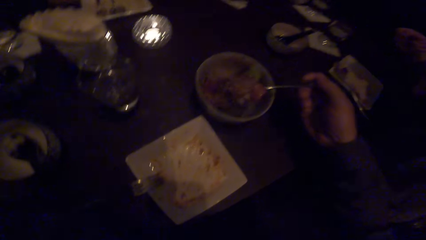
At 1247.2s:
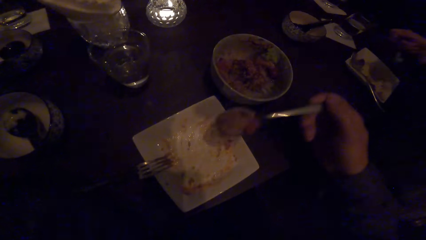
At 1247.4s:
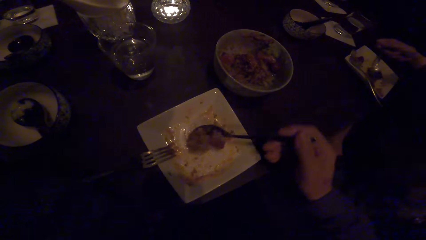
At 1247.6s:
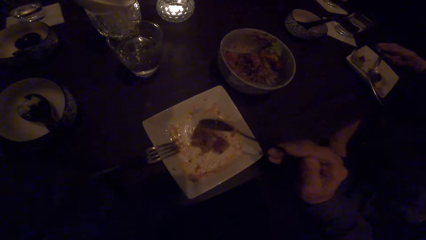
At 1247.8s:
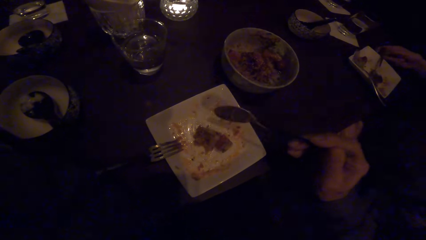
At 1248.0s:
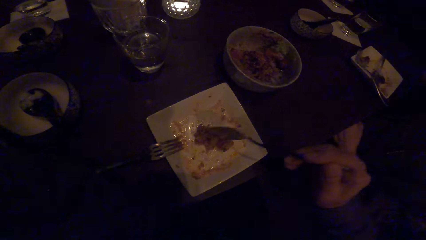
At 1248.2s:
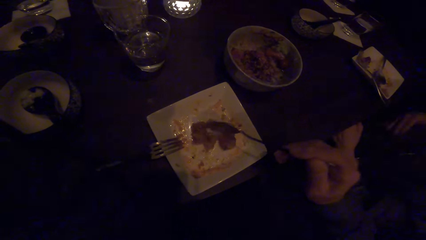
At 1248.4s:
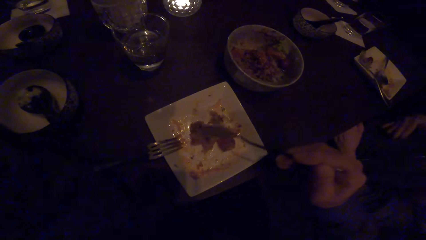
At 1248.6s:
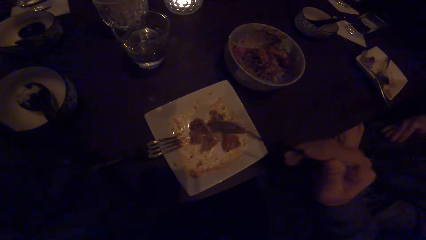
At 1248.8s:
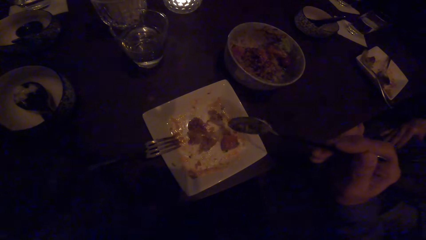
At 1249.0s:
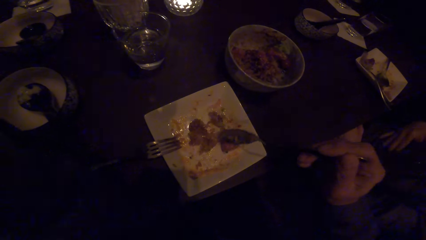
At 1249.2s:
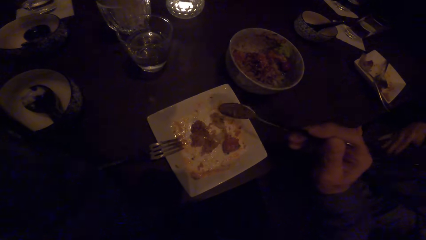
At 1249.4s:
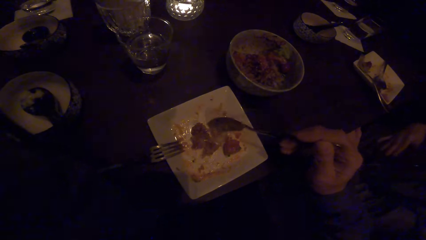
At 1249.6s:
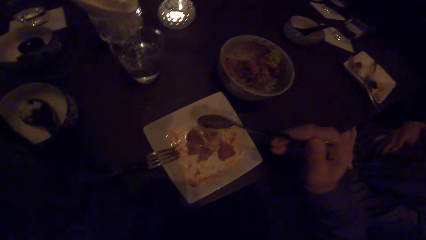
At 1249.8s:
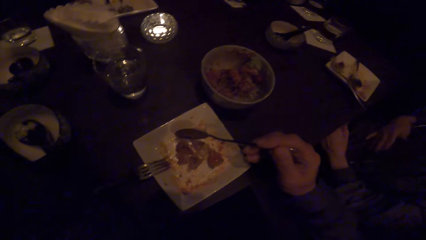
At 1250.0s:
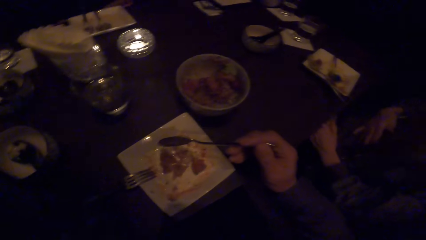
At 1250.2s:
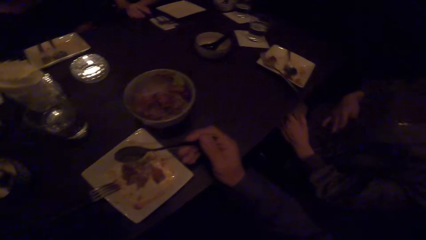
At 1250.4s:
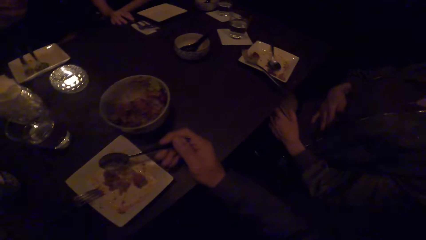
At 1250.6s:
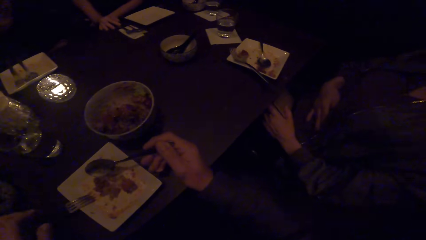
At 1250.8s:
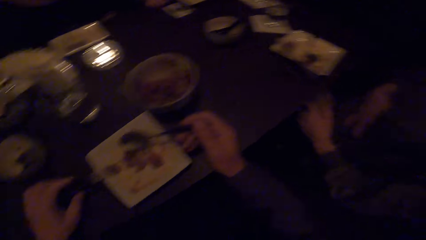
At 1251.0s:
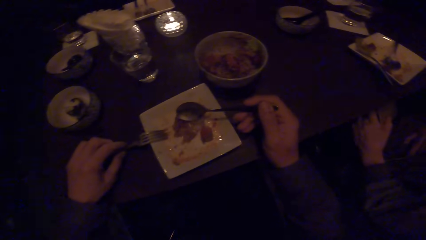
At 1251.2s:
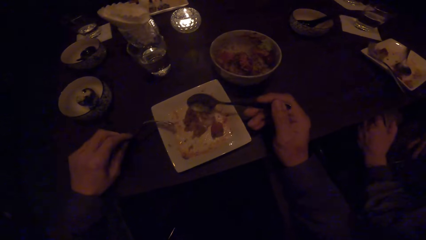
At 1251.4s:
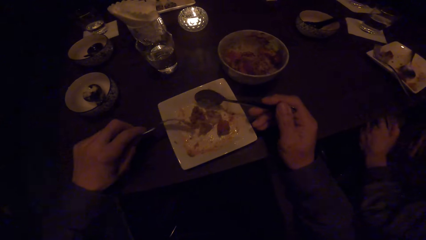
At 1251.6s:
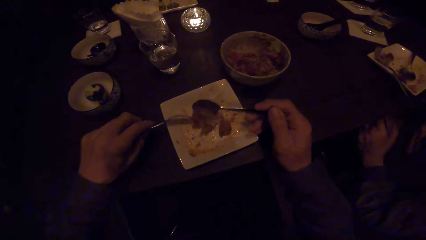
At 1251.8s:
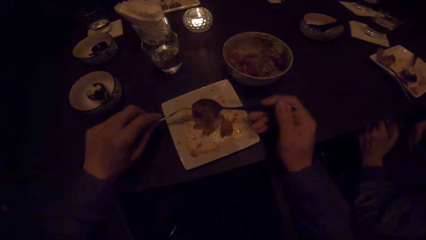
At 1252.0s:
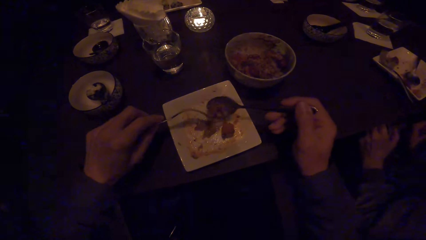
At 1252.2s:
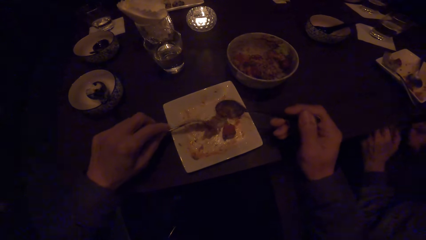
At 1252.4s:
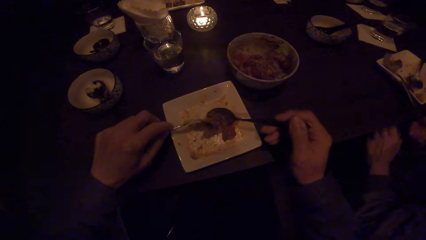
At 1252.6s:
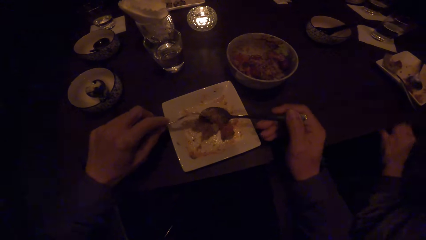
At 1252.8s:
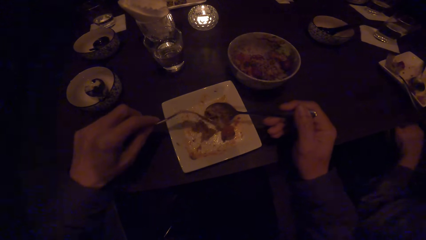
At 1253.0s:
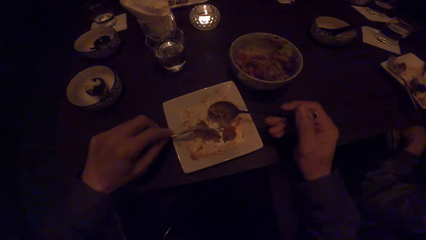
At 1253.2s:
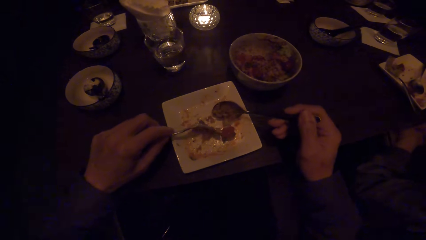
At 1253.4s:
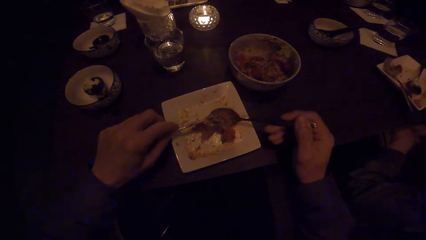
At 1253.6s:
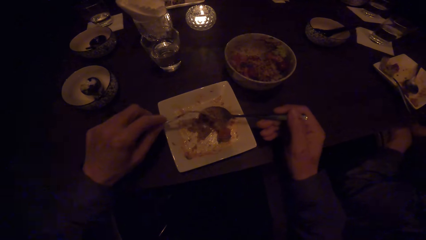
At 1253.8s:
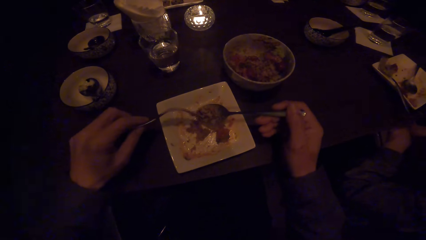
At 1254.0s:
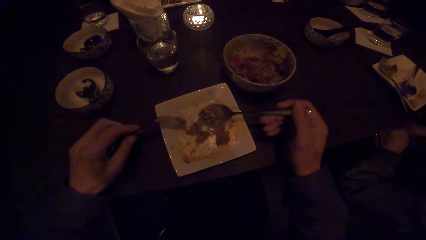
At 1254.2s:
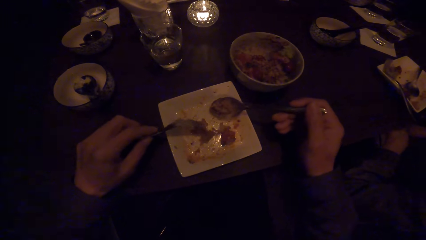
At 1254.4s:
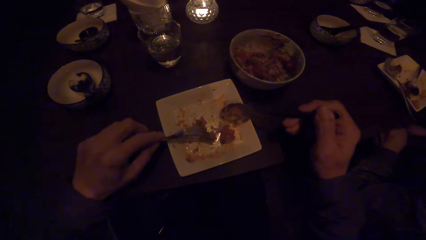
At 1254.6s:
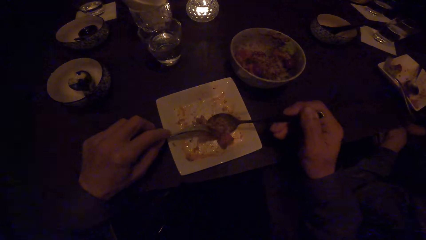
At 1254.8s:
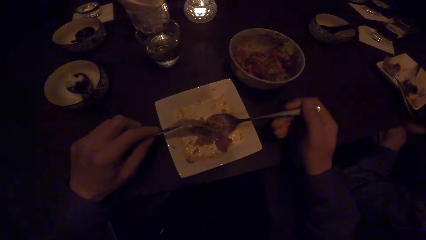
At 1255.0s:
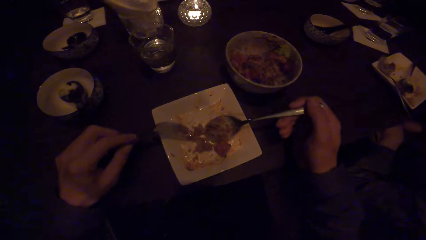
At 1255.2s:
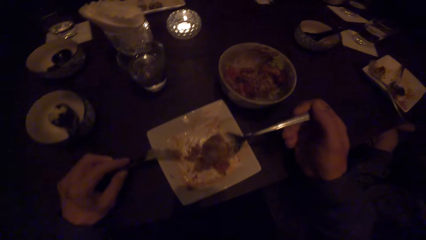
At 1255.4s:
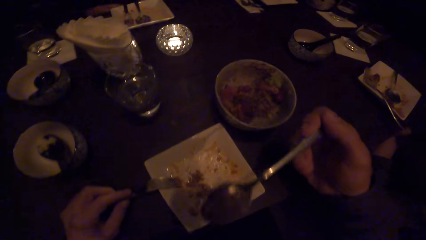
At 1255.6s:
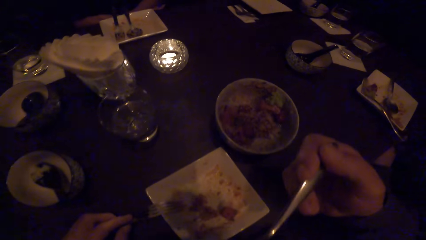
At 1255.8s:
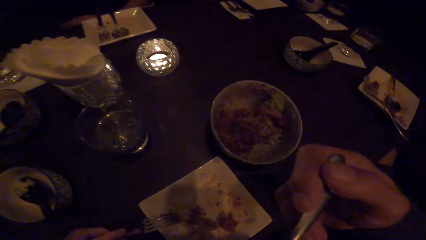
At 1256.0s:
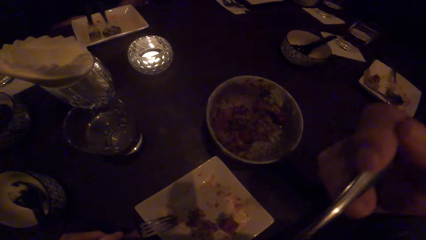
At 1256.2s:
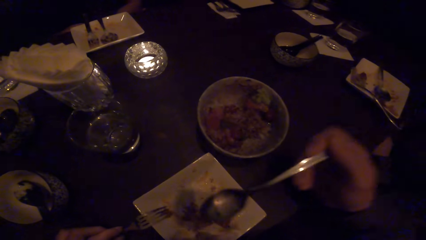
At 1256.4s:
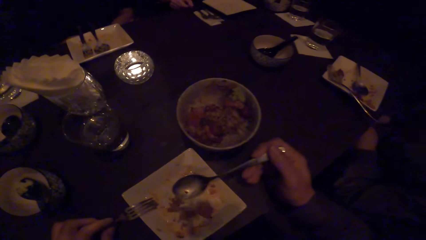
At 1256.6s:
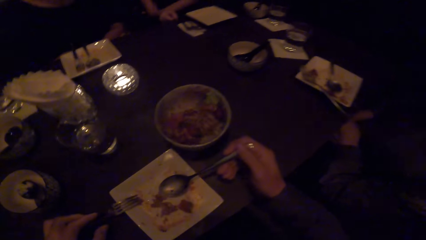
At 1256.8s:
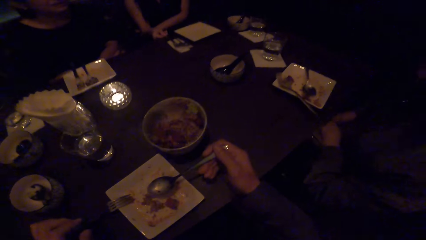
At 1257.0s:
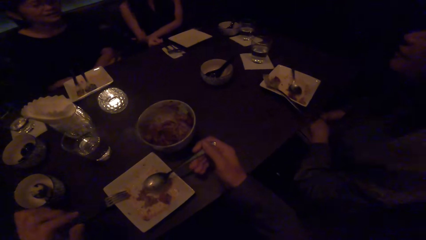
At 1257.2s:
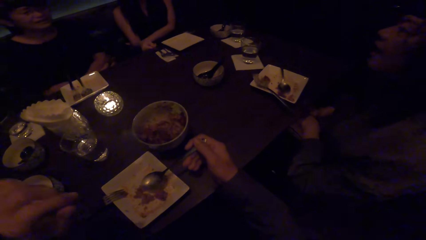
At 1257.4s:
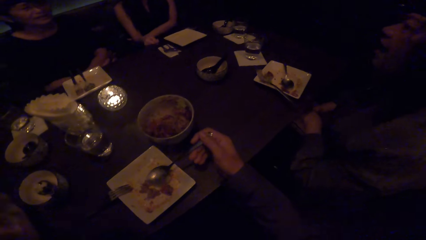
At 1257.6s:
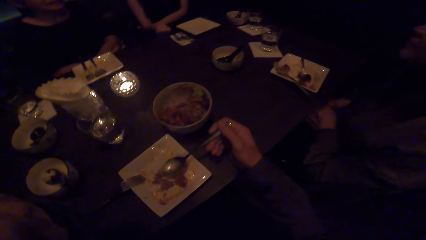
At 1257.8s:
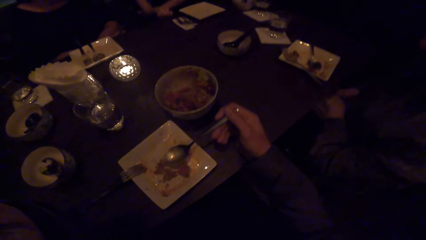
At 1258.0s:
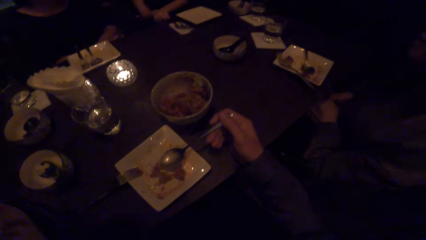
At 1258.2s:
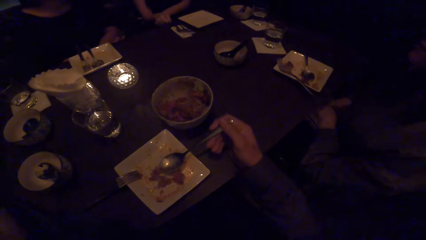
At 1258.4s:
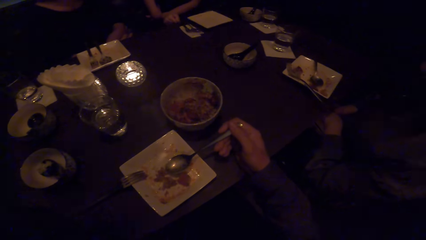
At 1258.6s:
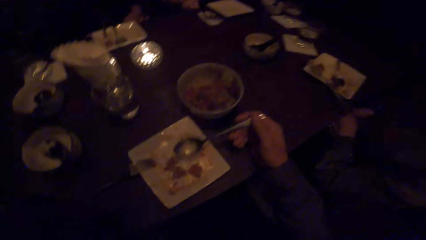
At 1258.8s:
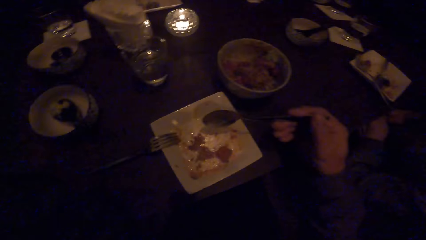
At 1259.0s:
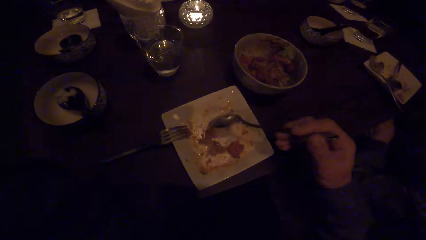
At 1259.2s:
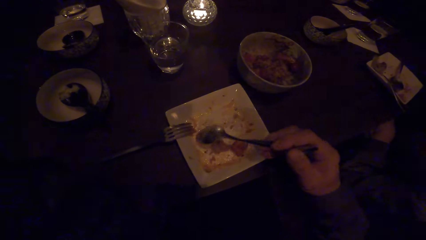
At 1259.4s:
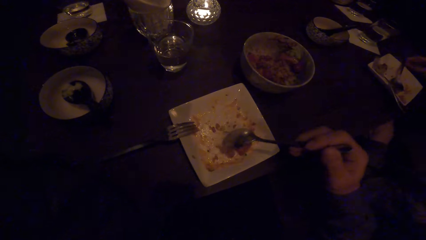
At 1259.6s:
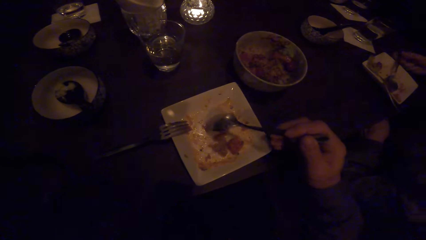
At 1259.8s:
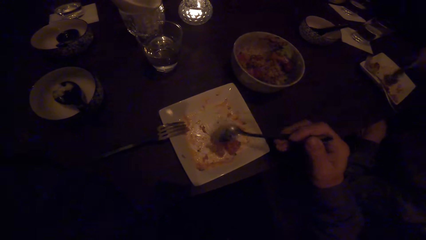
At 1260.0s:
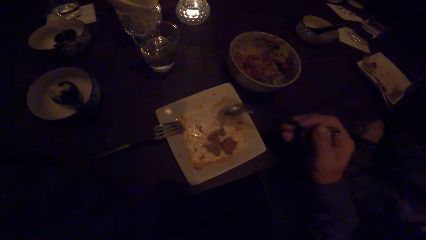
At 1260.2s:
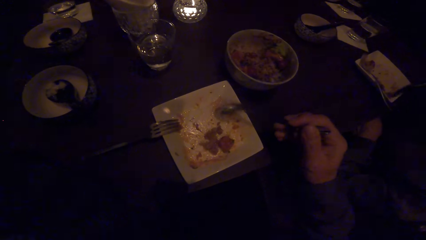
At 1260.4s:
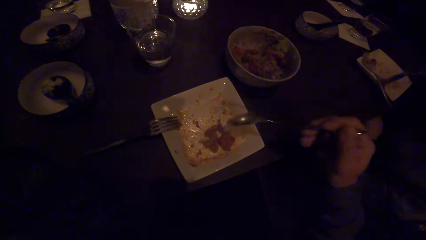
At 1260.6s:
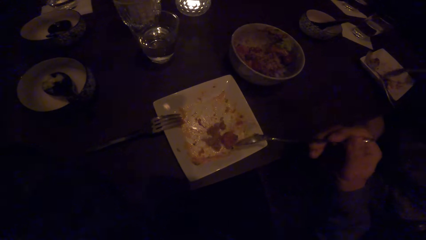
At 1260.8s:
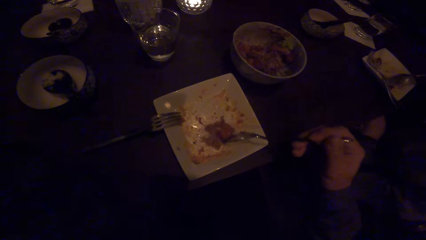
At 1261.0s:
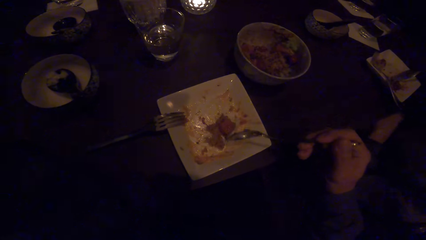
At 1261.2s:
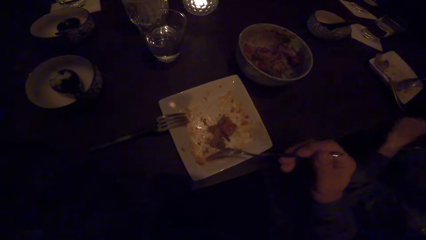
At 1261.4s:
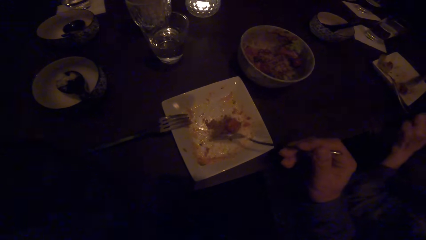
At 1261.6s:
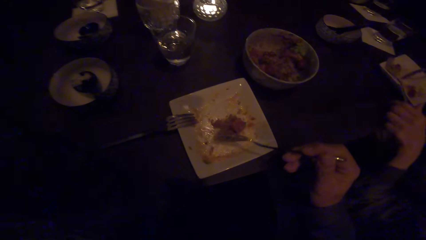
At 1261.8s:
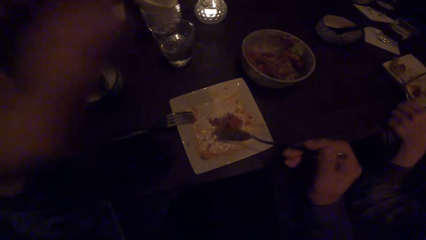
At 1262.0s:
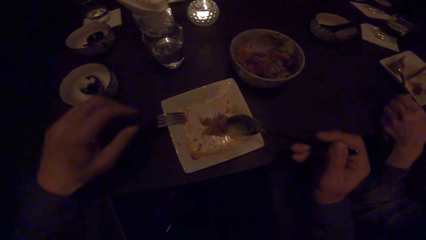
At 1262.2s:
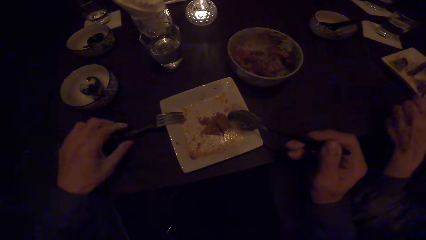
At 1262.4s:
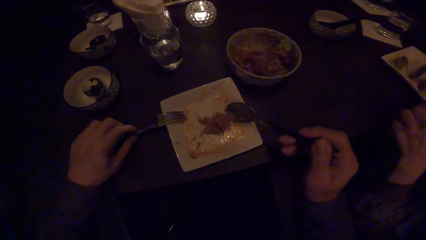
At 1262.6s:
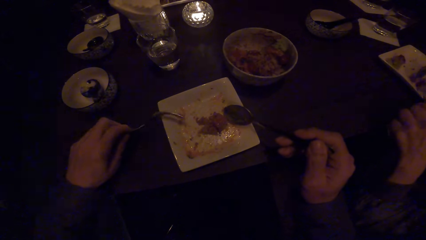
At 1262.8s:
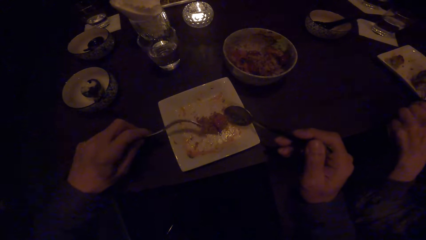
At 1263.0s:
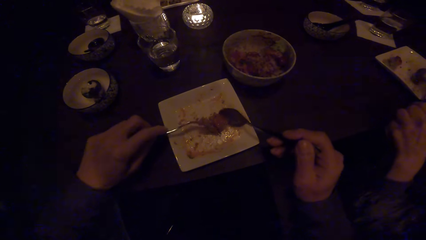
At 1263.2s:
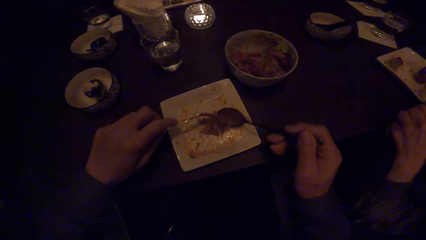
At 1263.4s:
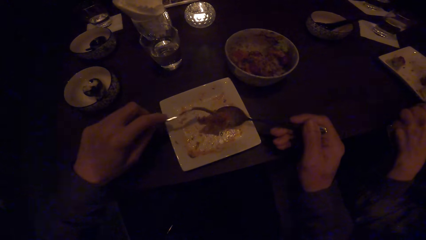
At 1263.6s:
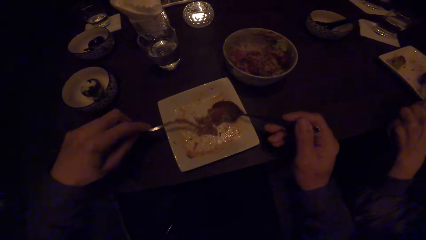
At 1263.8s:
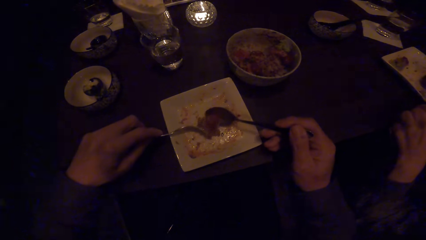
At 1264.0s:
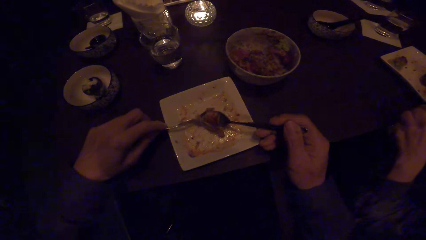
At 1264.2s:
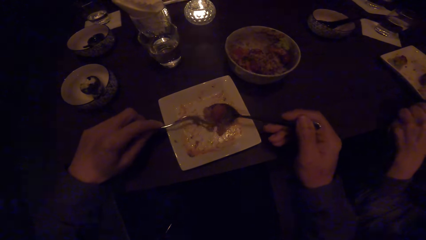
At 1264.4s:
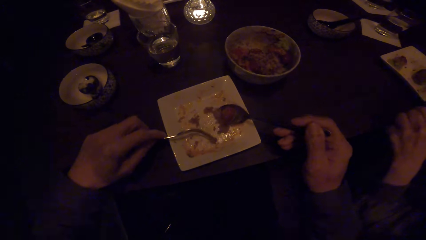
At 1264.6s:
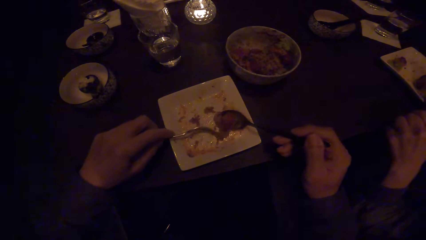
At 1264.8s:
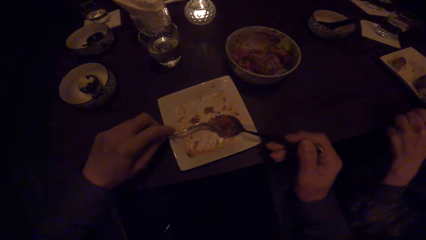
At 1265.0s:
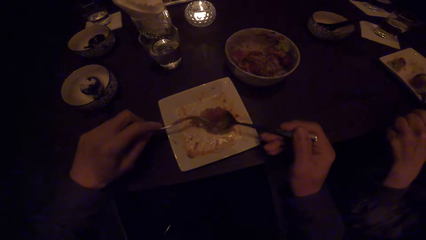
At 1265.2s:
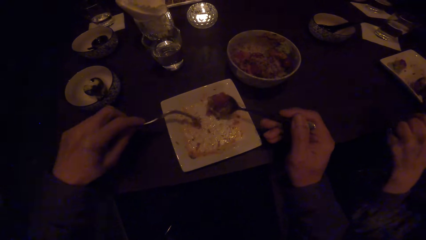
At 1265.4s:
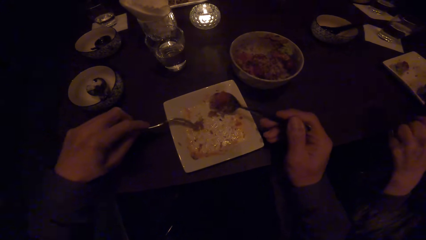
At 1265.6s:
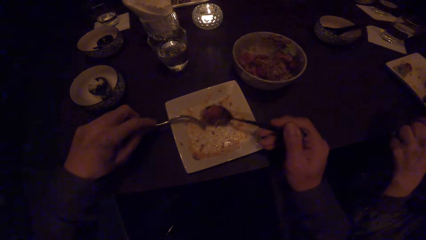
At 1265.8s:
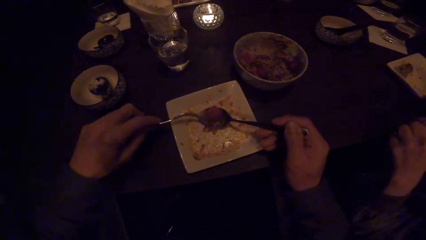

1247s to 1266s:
A woman eats the food. The camera wearer drops the food on the plate. The woman drops the spoons in the plate. The camera wearer picks up the fork with his left hand. He scoops the food with the spoon and fork. He puts the food in the mouth. He scoops the food with the spoon. The woman picks up the spoon with her right hand. She scoops some food with her spoon. She picks up the fork with her left hand. She scoops some food with her fork and spoon. The camera wearer picks up the fork with his left hand. He scoops the food with the spoon and fork.
